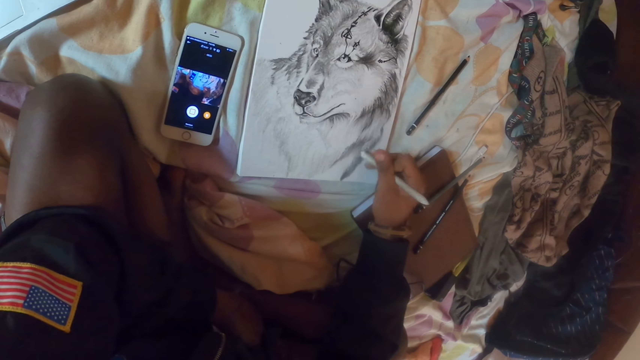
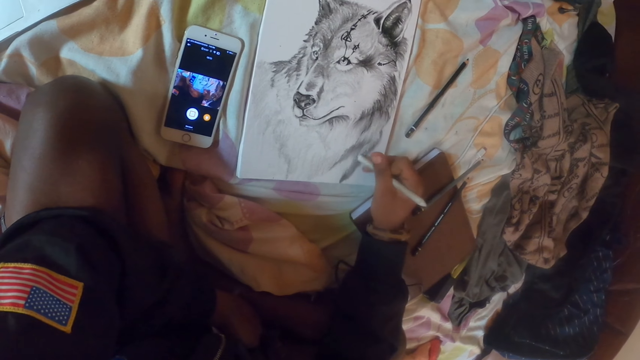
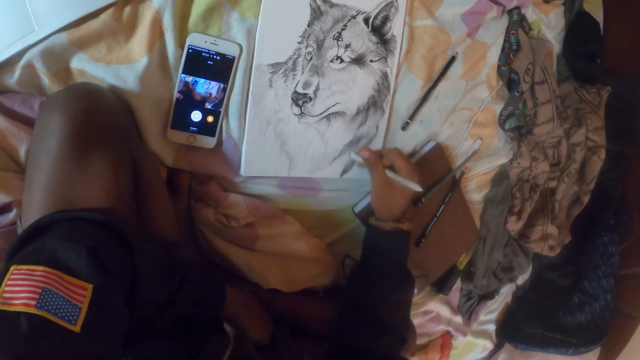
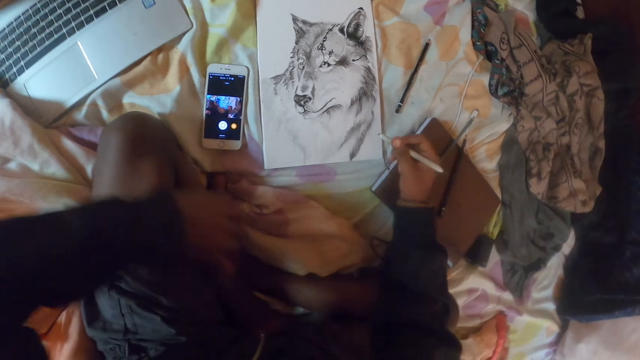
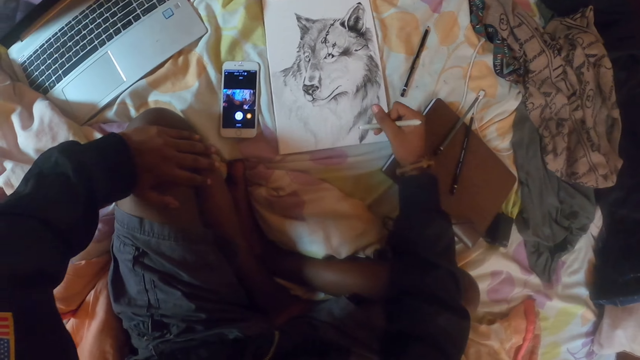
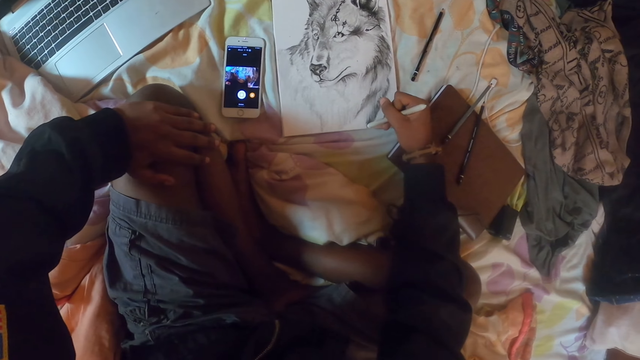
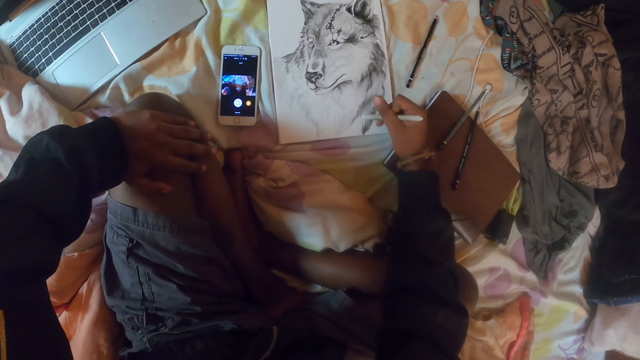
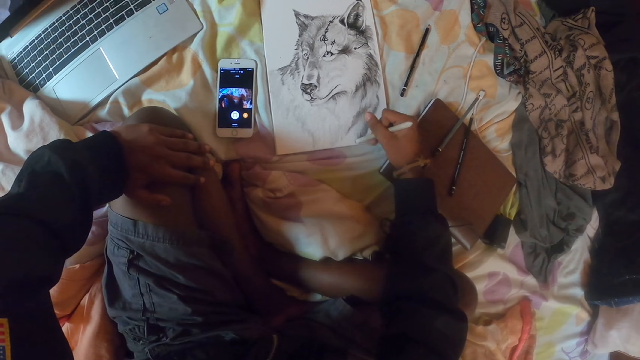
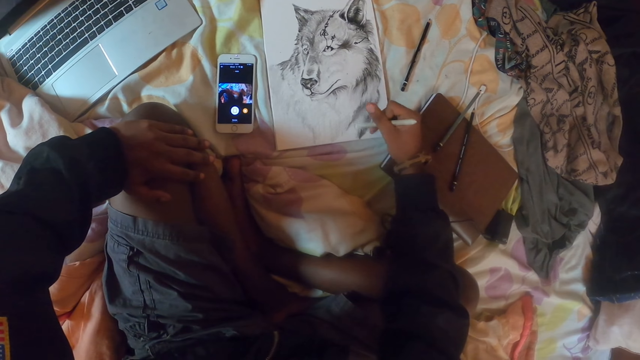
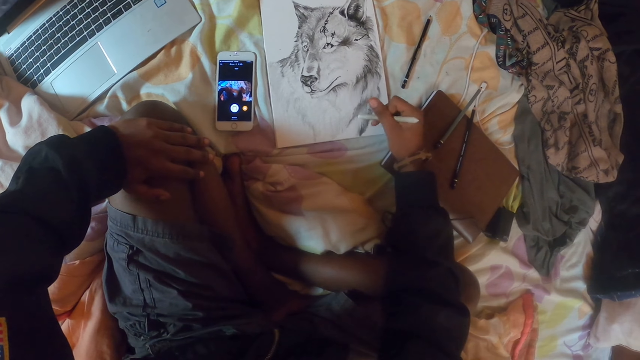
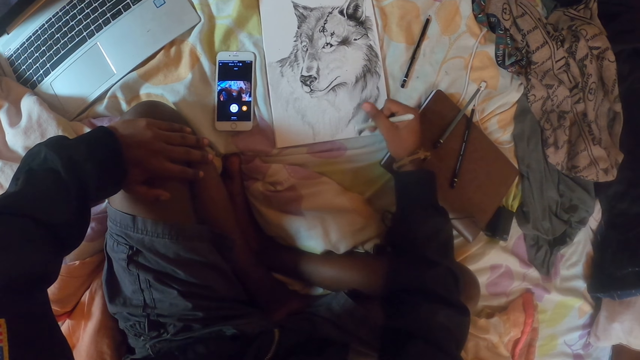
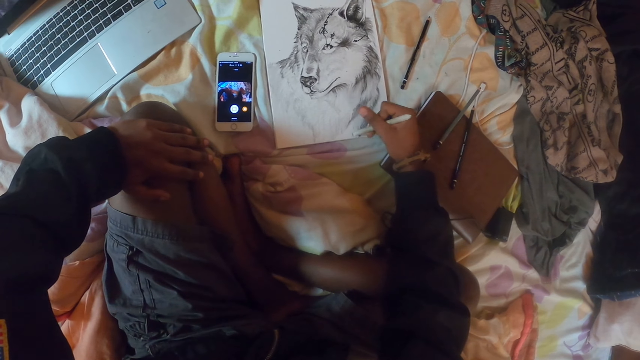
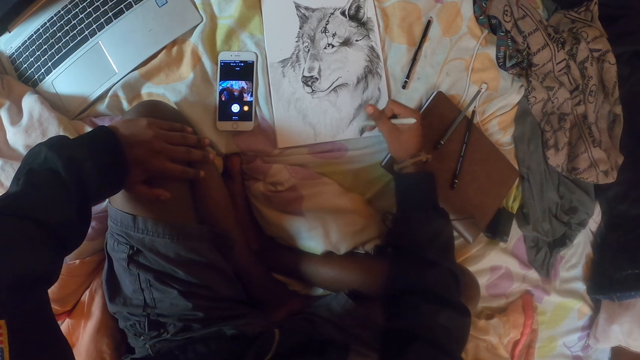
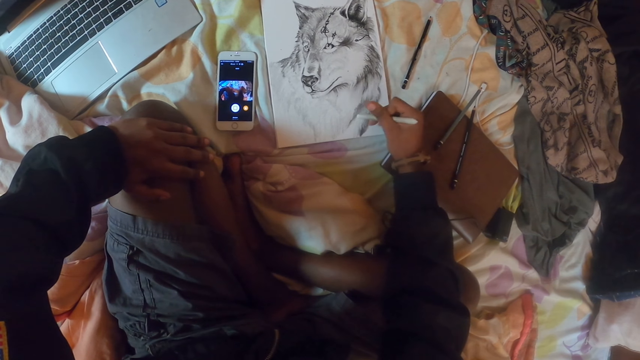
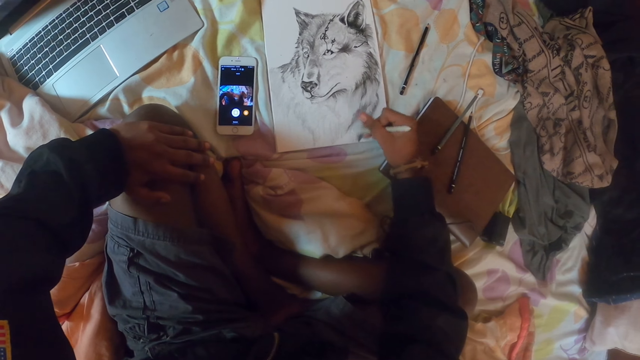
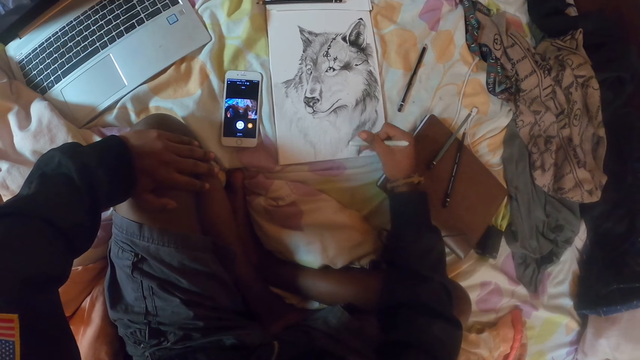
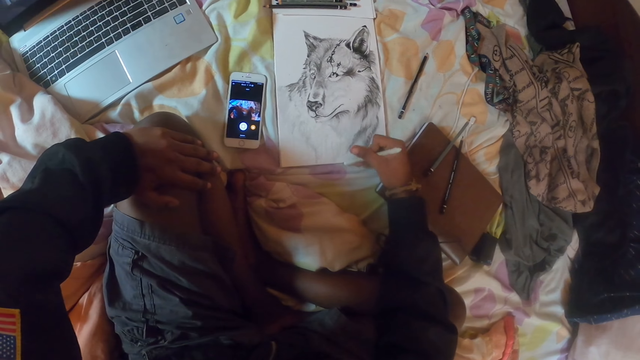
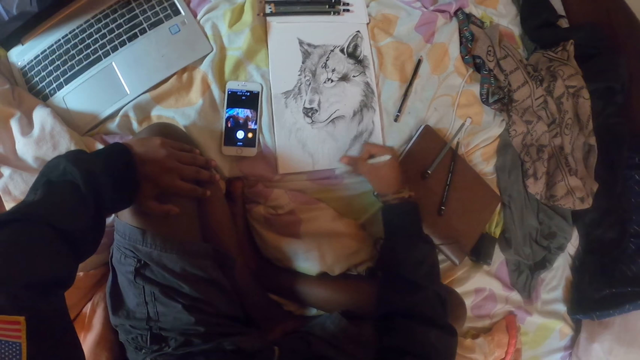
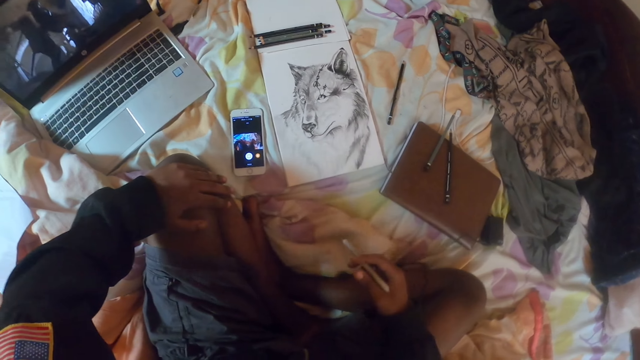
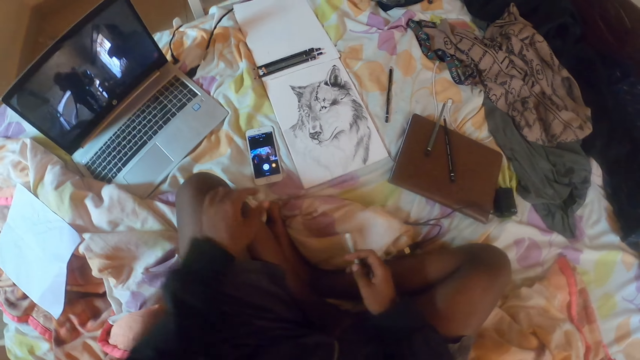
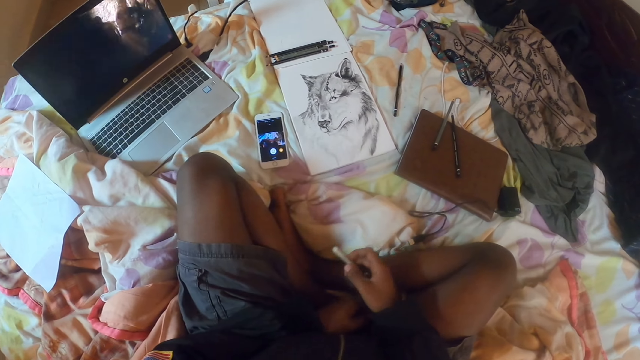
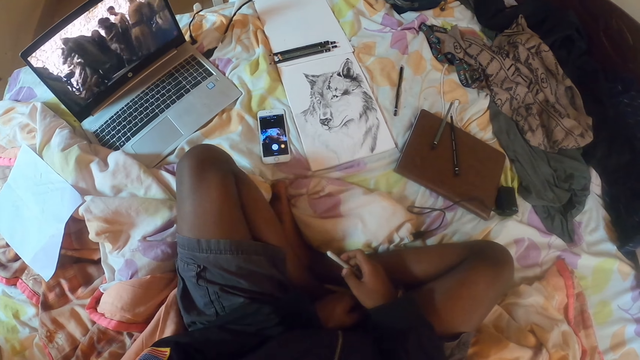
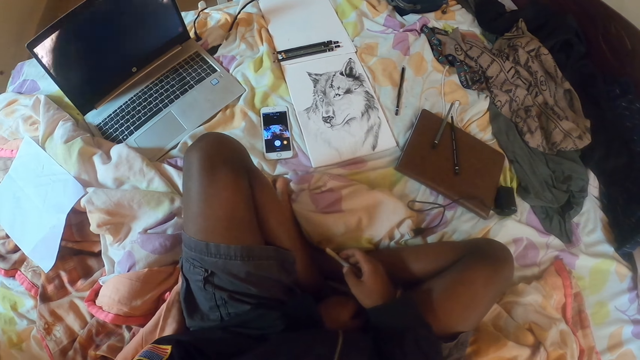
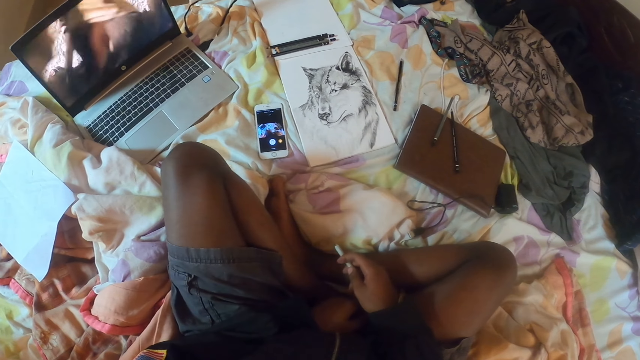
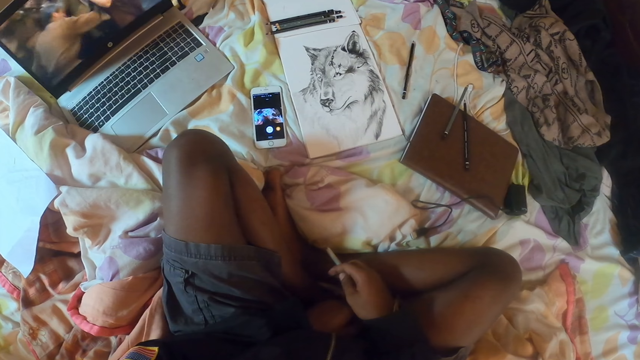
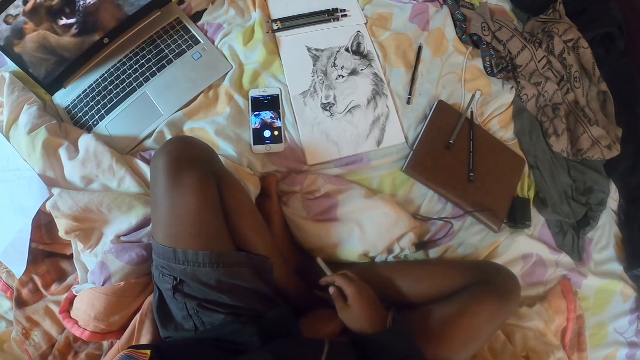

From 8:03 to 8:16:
The camera wearer puts the left hand on the knee. They draw on the paper. They stare at the drawing.

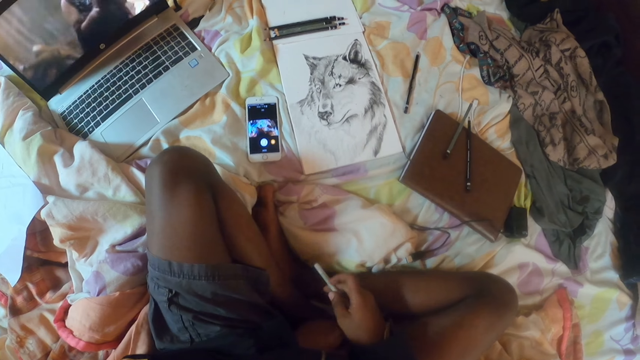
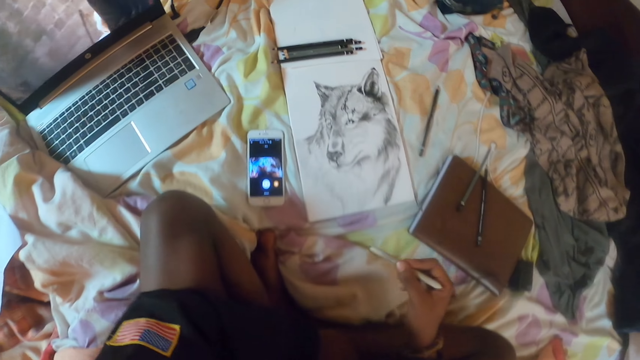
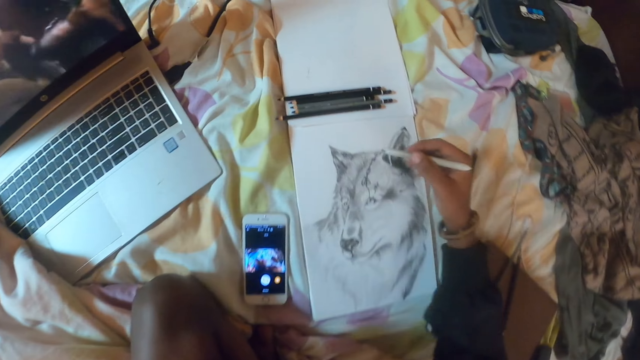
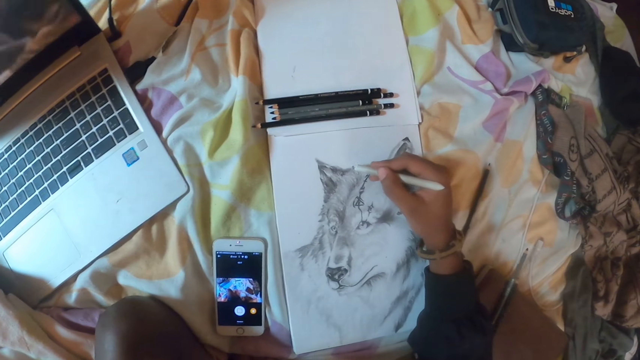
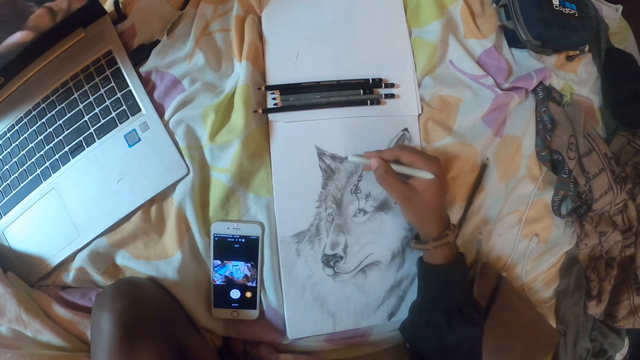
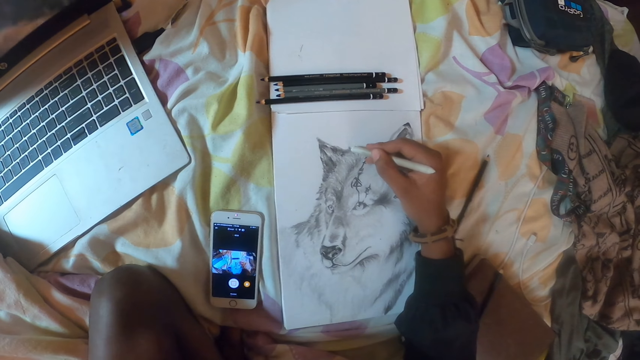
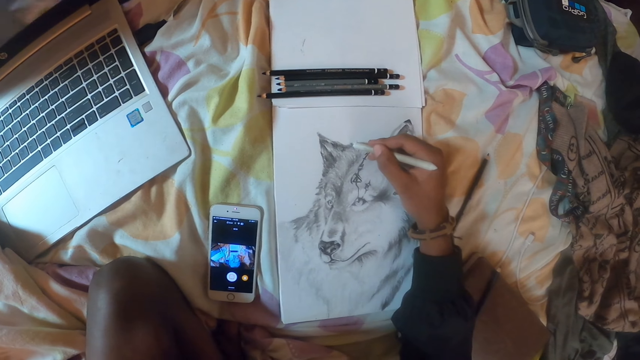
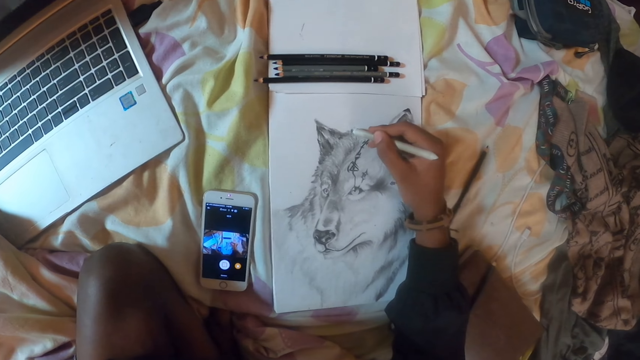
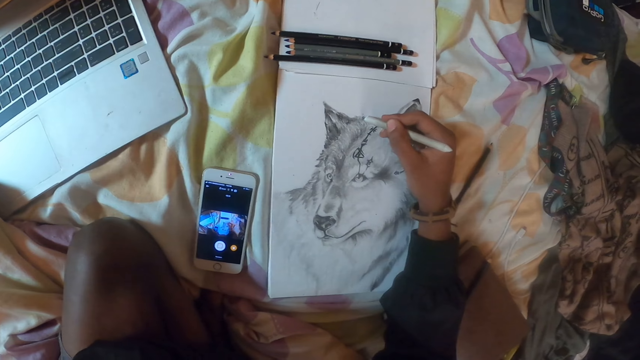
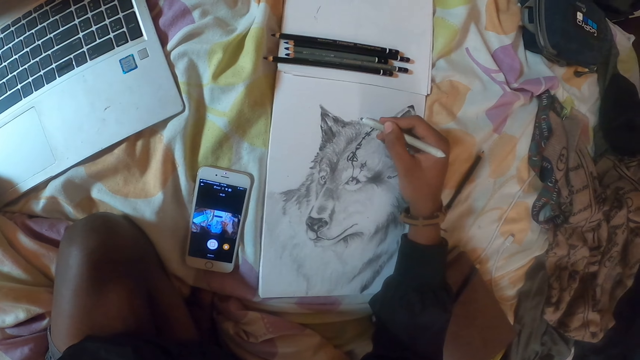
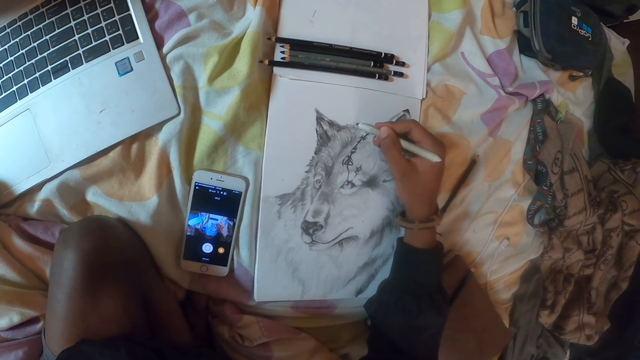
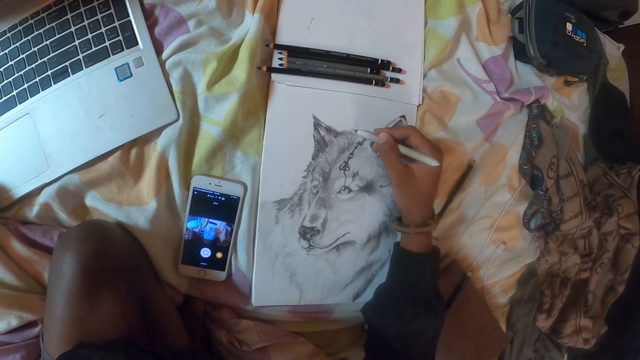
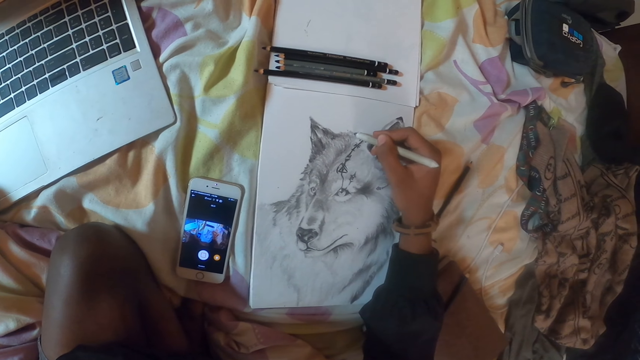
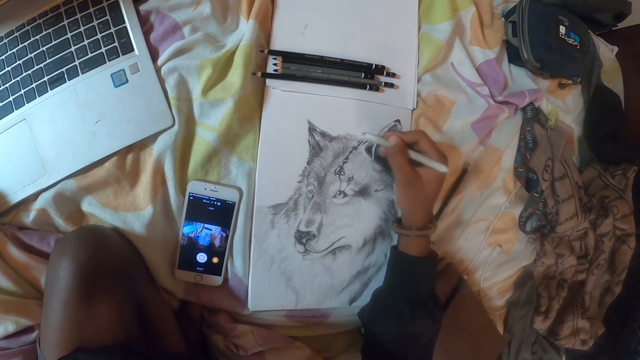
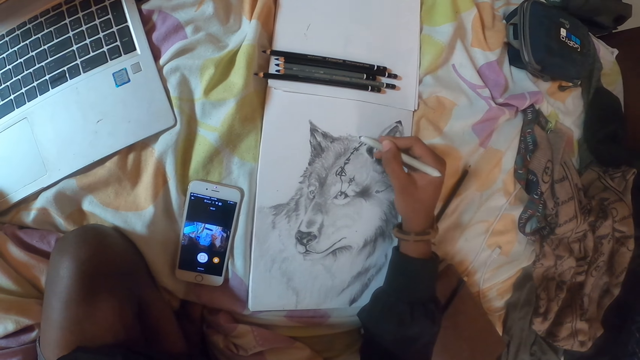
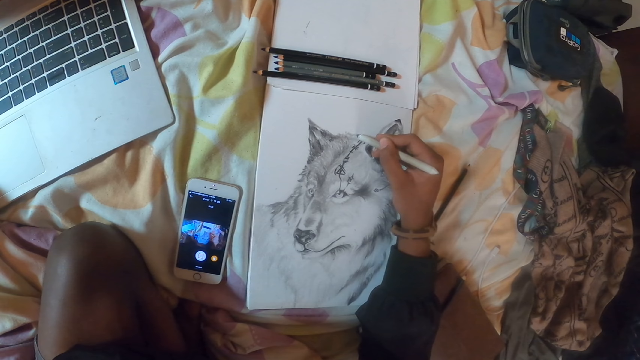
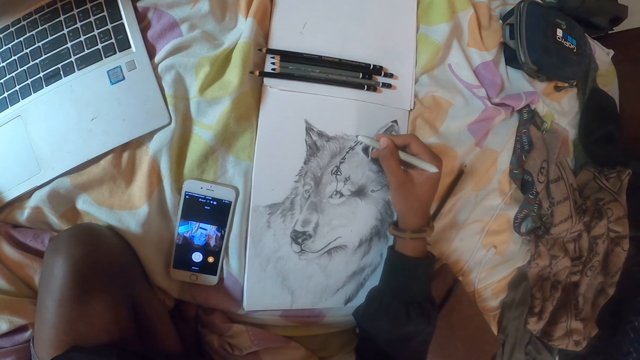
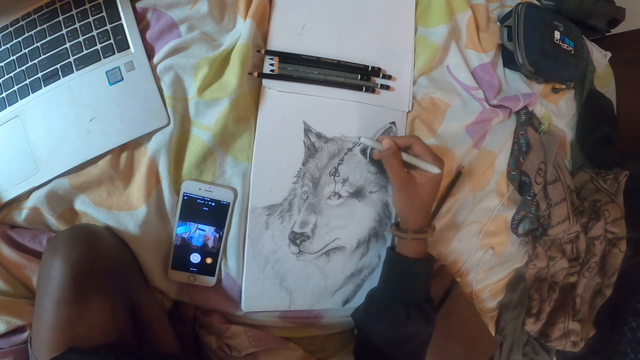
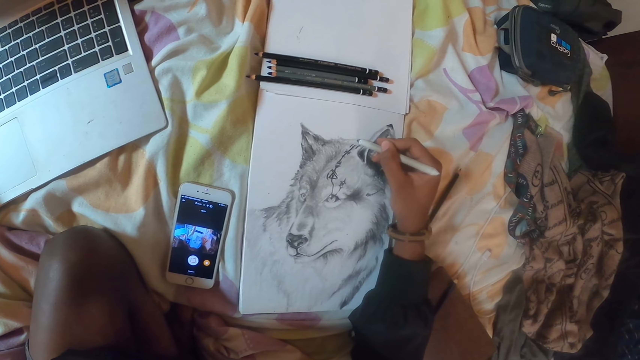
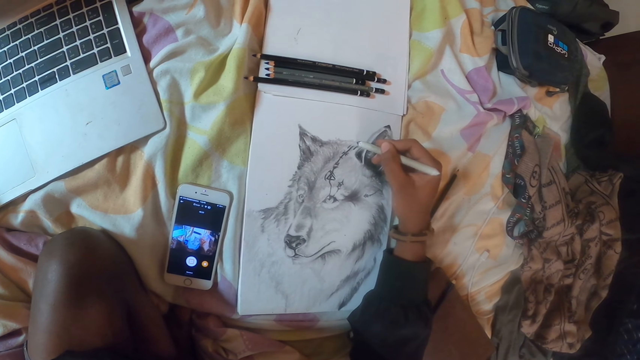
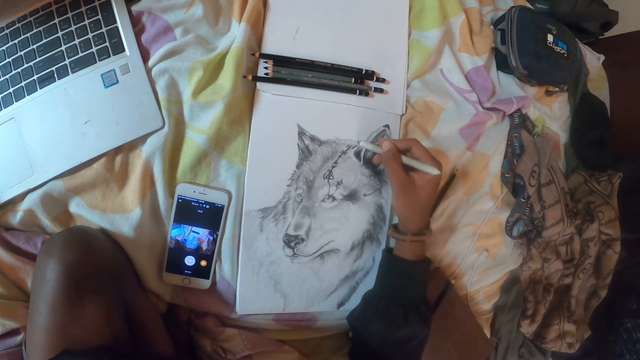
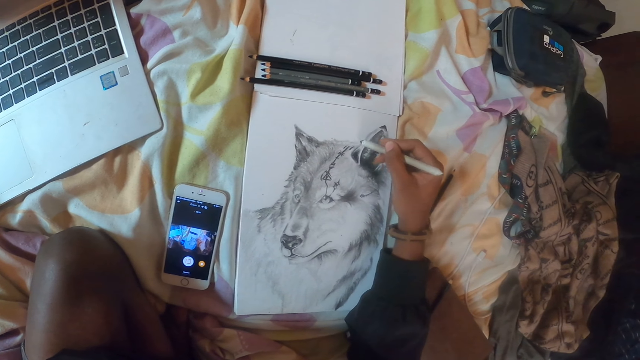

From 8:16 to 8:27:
The camera wearer draws on the paper.
